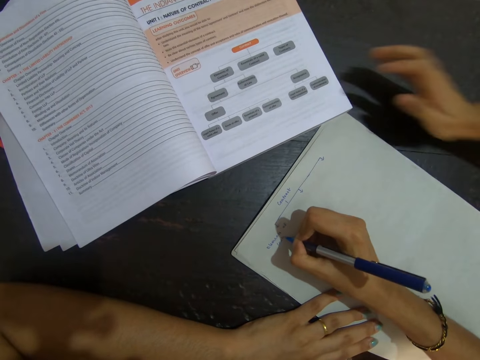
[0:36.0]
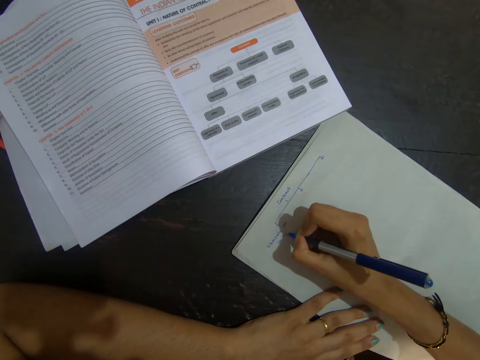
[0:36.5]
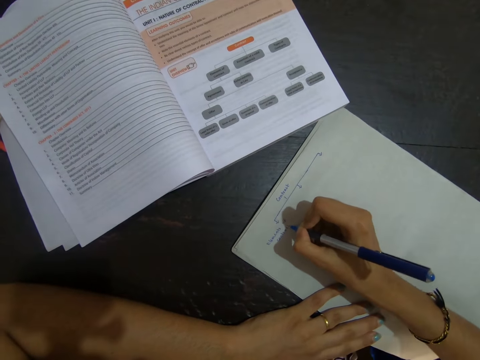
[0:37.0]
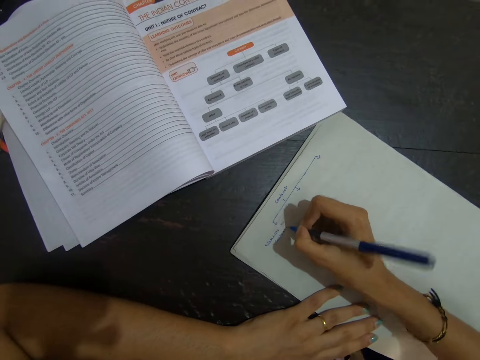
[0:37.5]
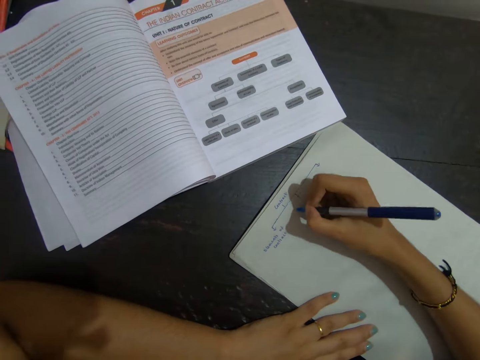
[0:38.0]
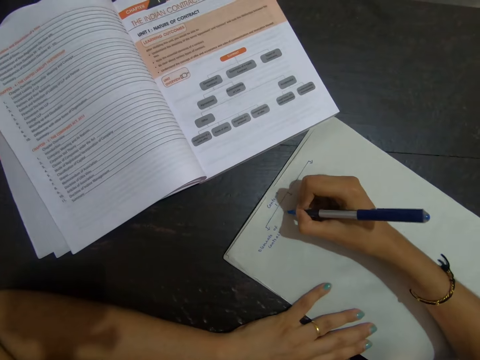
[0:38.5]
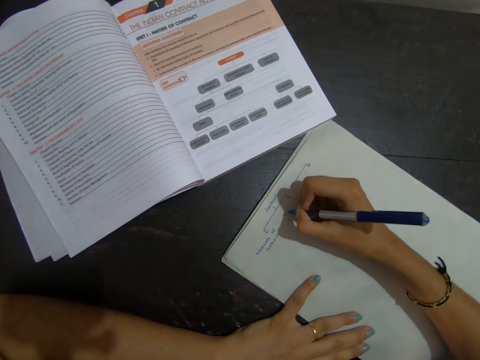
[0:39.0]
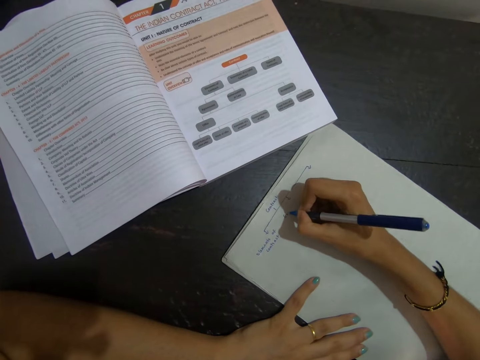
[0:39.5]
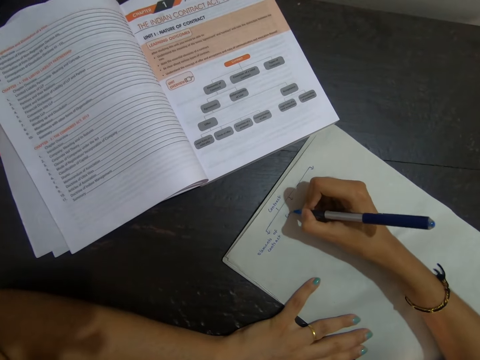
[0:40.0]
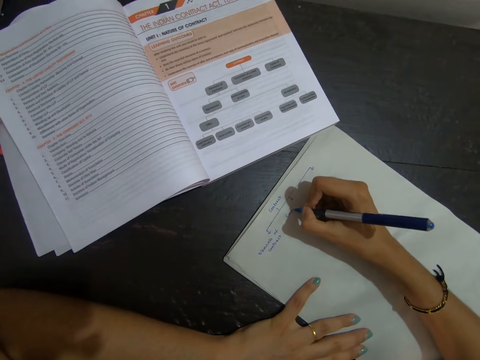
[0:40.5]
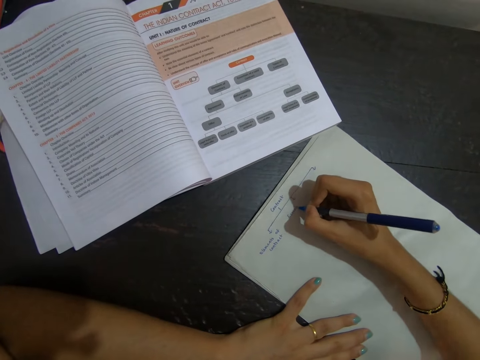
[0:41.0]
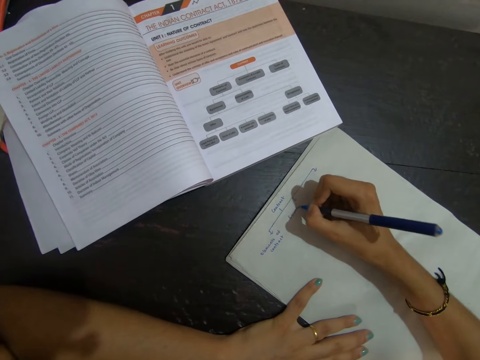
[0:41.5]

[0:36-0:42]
The camera wearer writes on the paper with the pen.

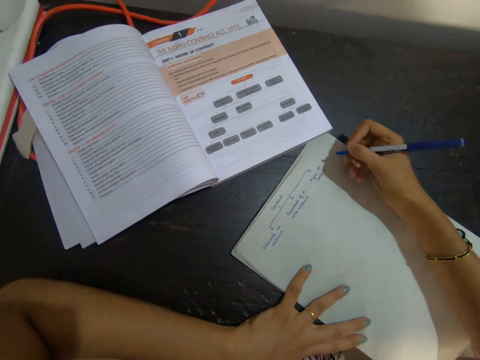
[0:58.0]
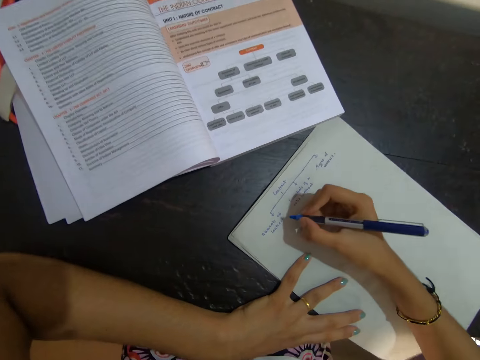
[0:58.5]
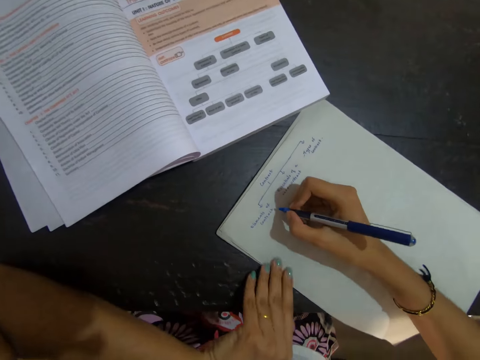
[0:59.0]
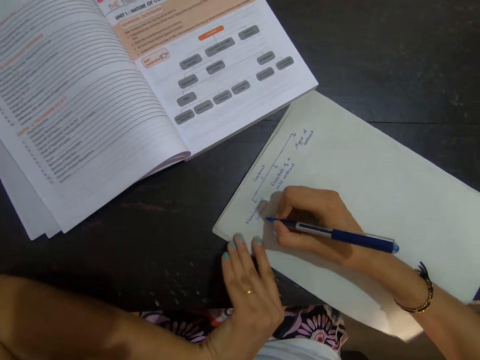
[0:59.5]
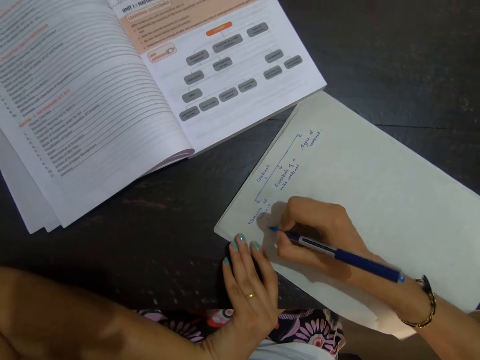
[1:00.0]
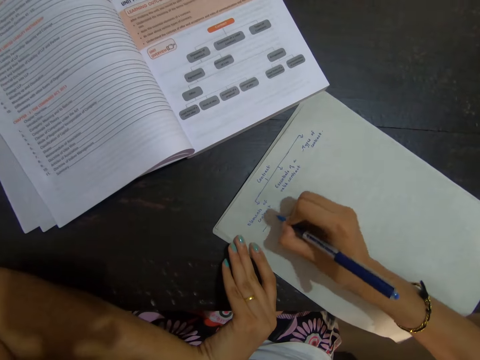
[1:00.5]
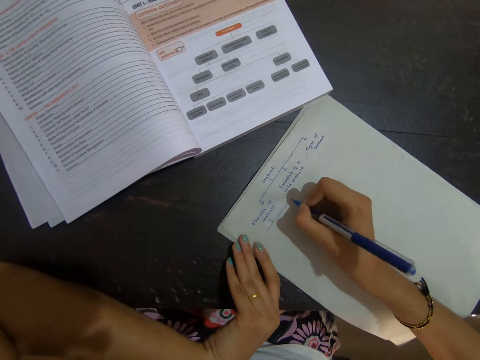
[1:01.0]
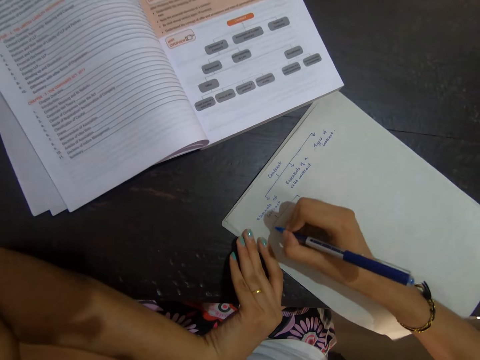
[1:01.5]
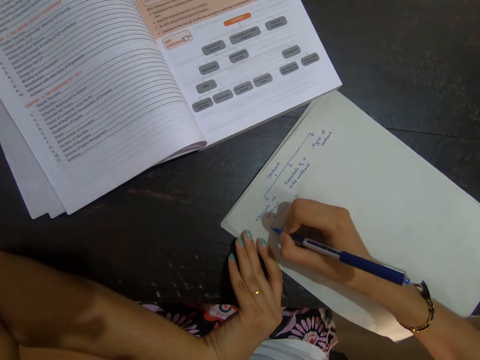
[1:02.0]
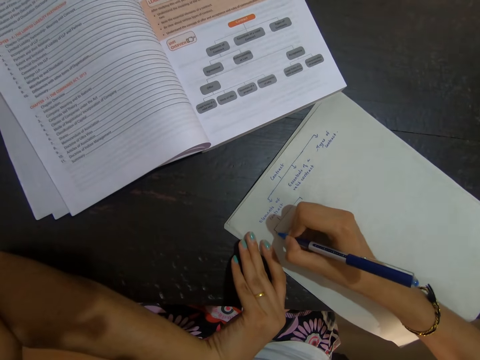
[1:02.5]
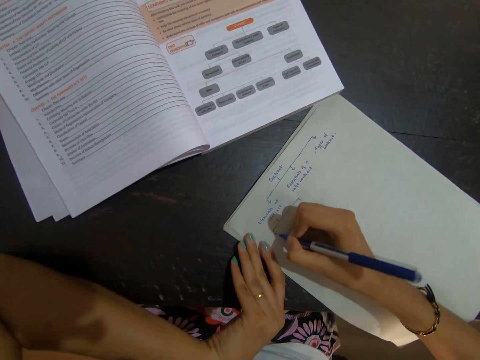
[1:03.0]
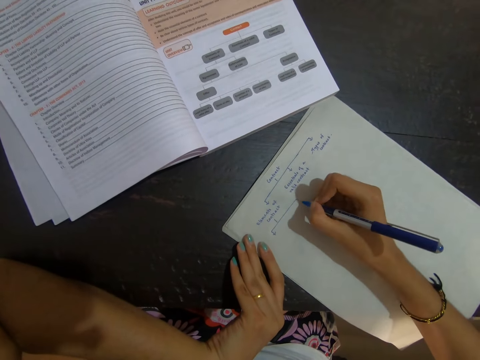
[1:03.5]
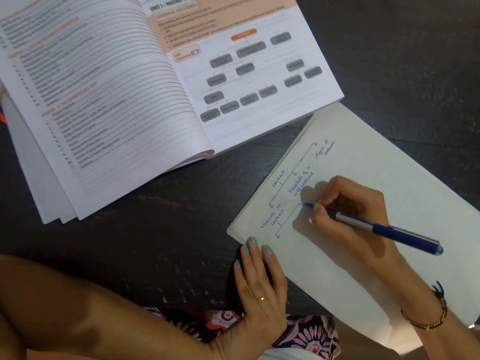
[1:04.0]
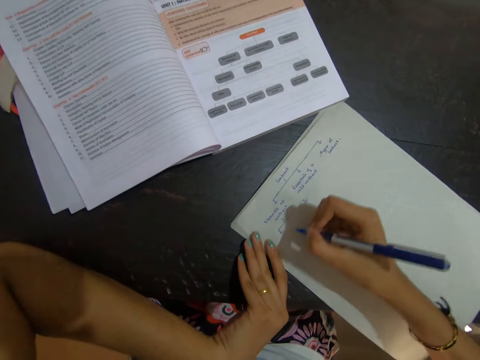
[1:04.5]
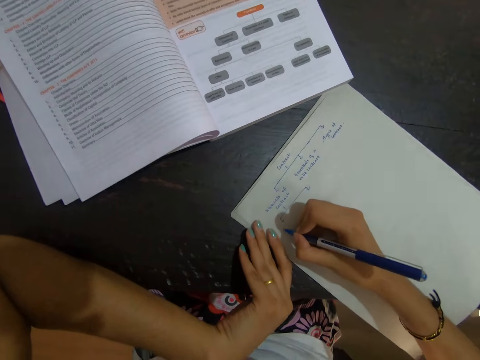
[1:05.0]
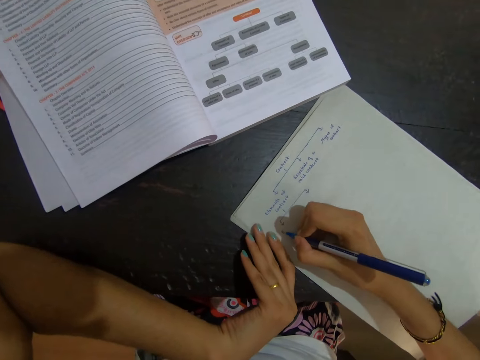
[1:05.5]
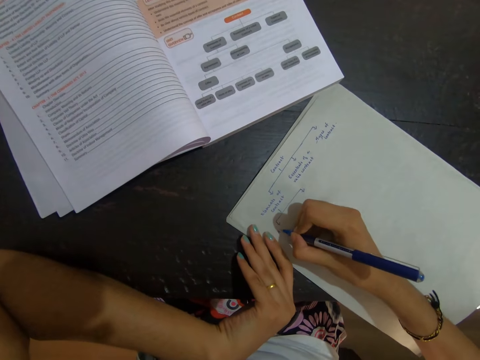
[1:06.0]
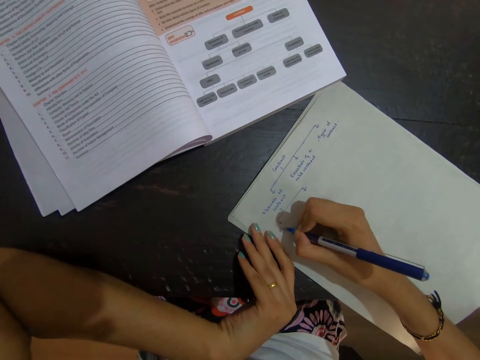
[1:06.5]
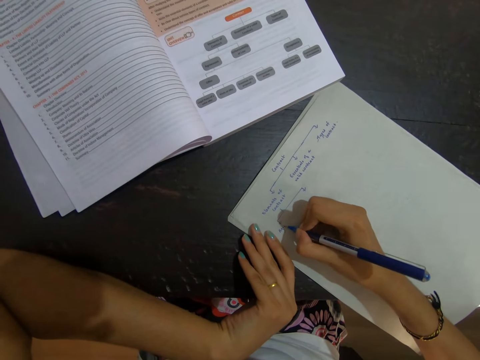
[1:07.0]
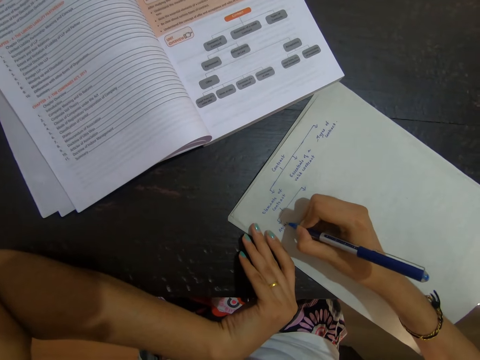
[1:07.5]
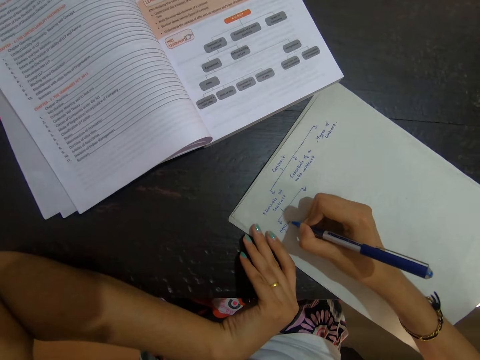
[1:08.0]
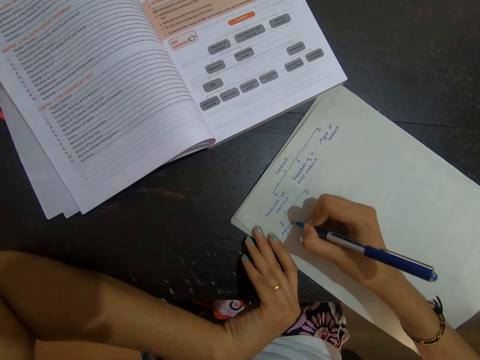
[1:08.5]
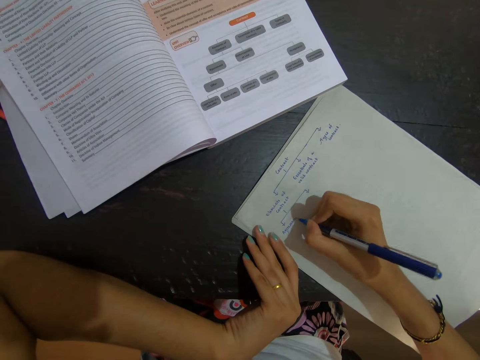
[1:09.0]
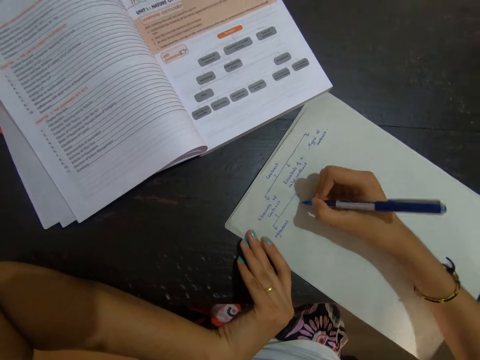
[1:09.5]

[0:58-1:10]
The camera wearer moves around the left hand. They write on the paper with the pen.

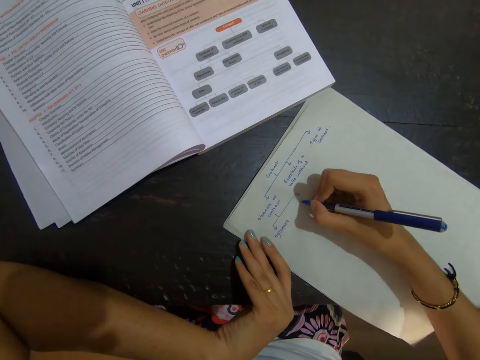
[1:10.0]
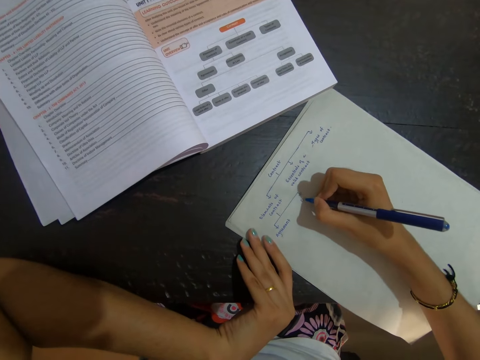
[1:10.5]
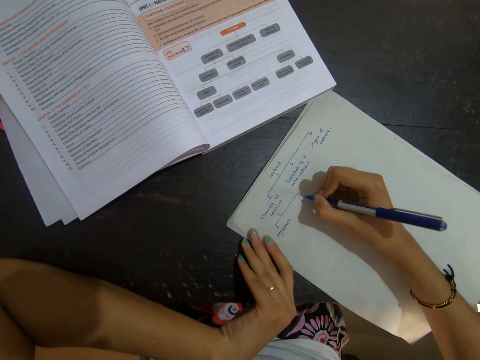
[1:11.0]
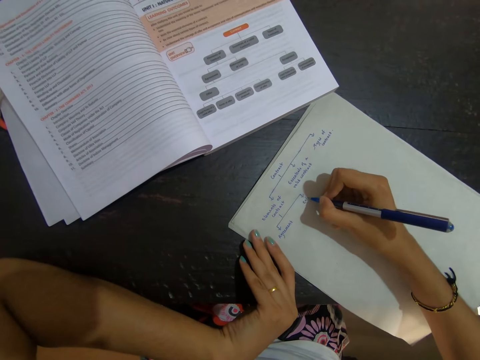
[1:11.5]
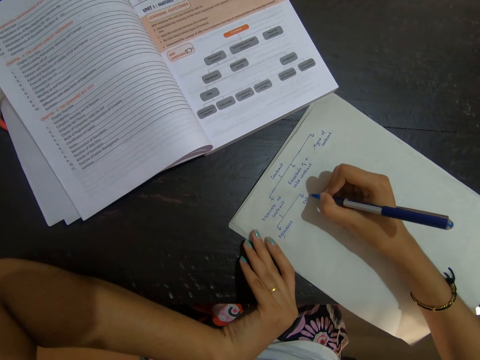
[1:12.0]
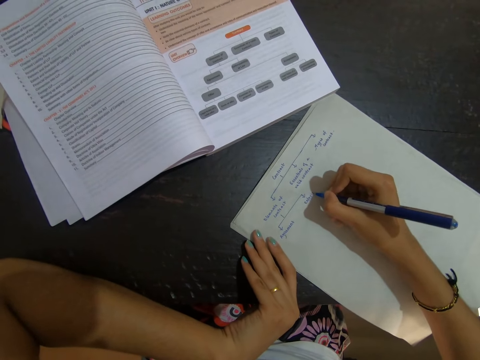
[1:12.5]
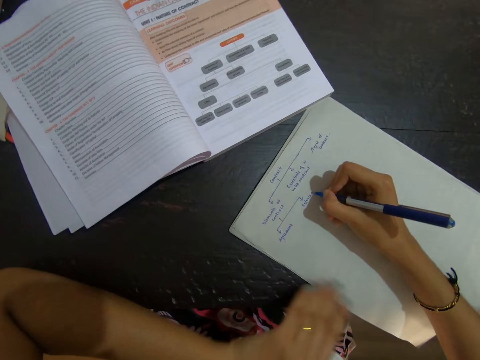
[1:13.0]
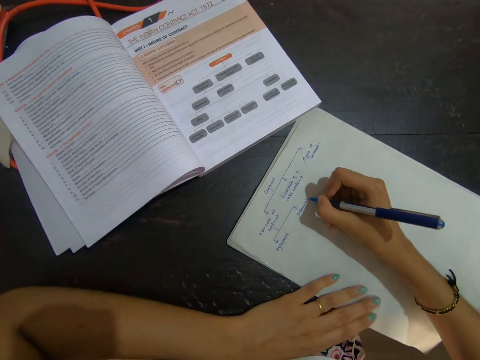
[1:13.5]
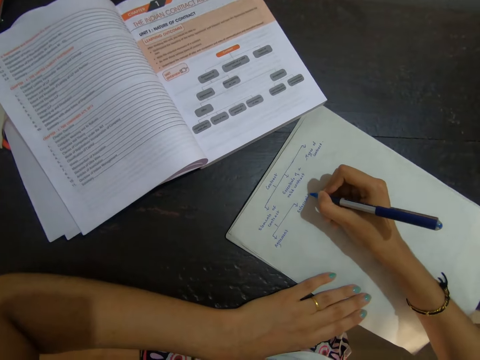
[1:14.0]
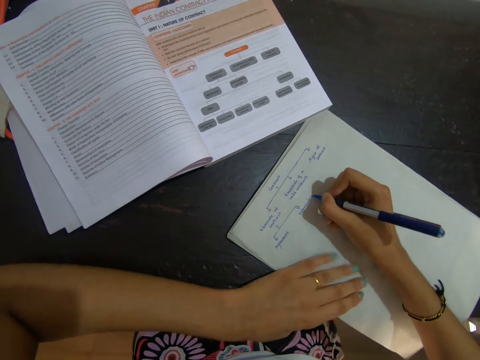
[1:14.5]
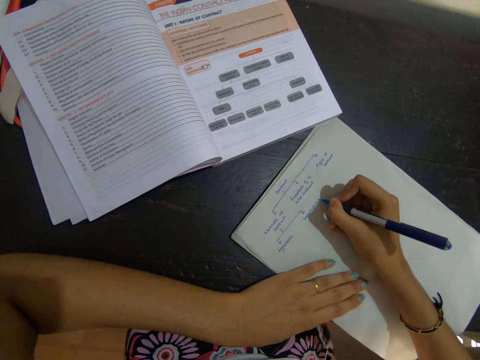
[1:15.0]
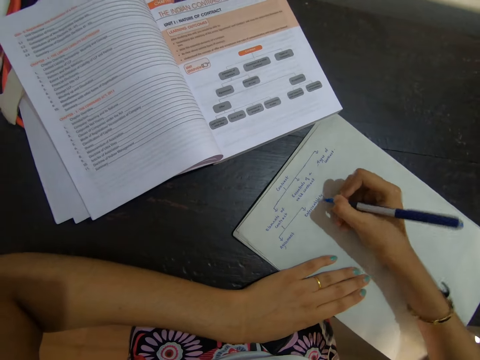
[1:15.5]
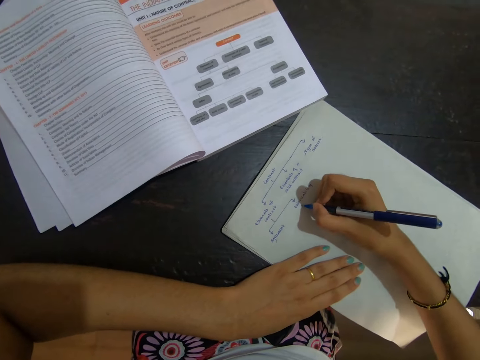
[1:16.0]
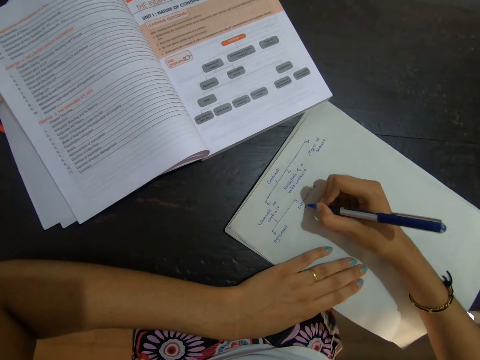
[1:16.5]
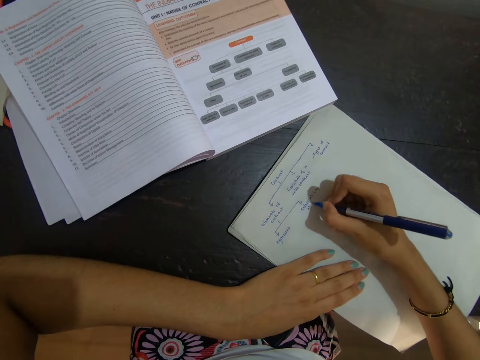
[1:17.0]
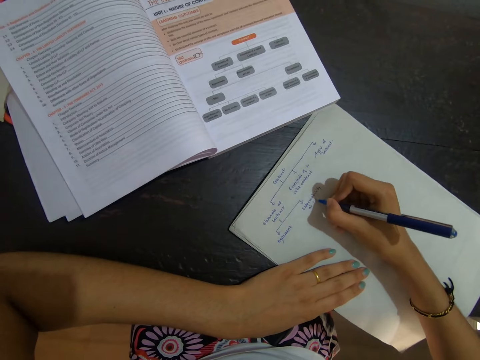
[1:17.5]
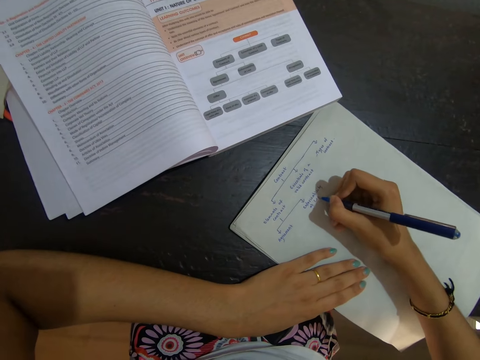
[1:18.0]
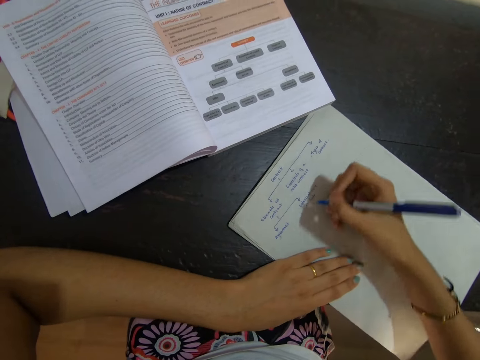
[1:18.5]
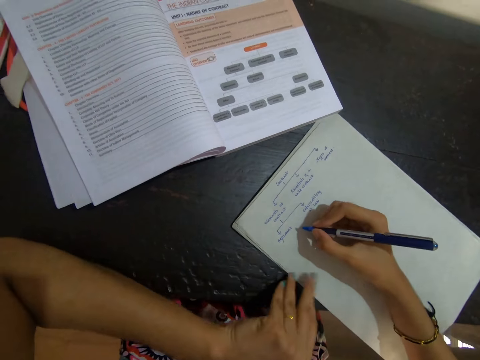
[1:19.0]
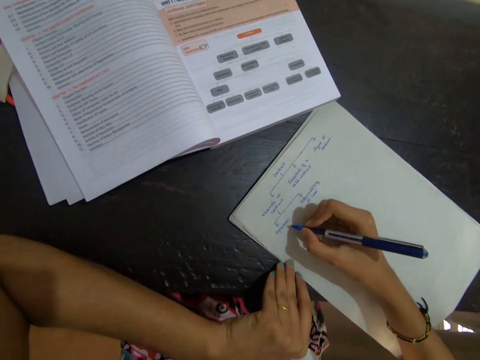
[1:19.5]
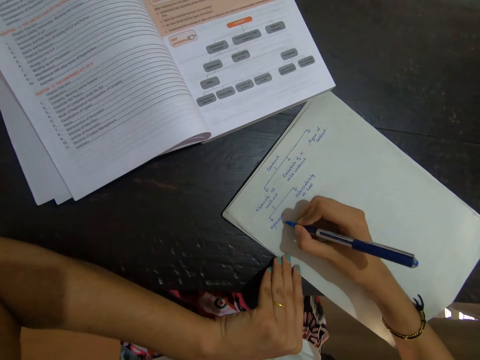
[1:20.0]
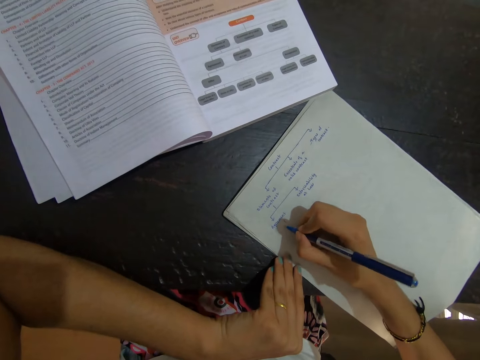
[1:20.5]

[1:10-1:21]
The camera wearer moves around the left hand. They write on the paper with the pen. They move around the left hand.
